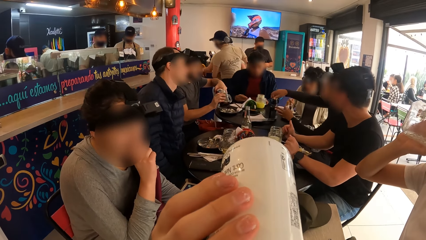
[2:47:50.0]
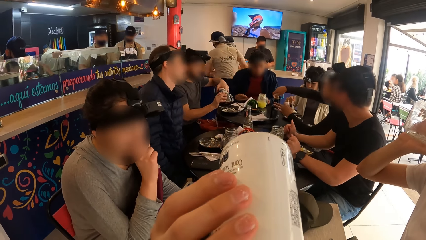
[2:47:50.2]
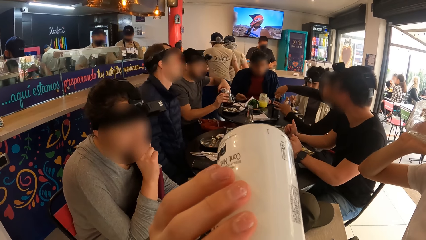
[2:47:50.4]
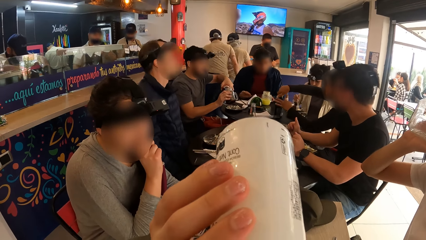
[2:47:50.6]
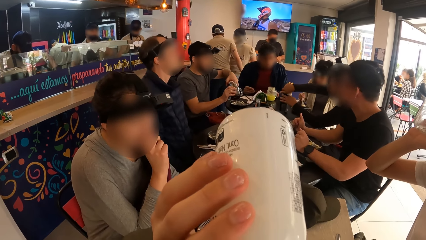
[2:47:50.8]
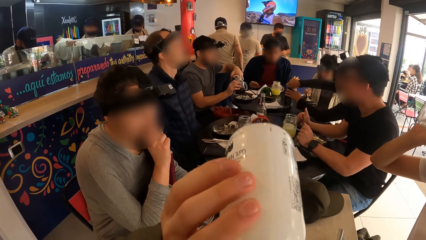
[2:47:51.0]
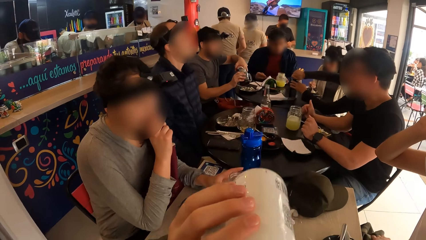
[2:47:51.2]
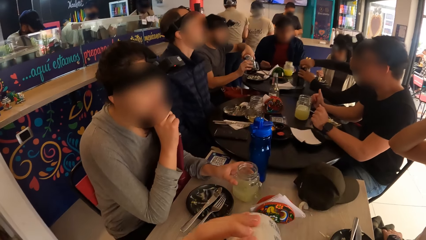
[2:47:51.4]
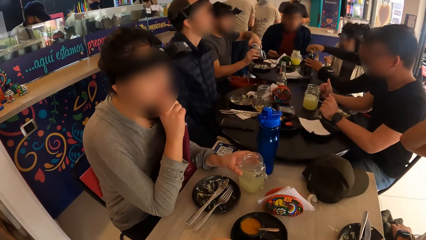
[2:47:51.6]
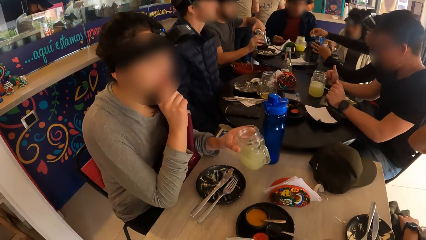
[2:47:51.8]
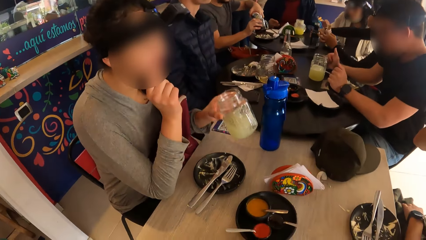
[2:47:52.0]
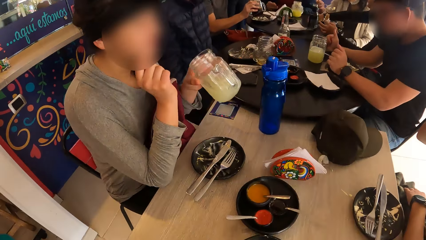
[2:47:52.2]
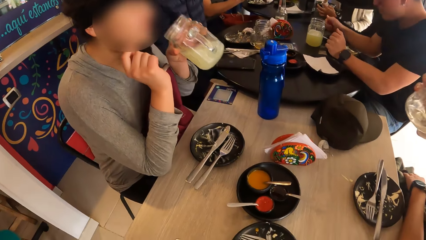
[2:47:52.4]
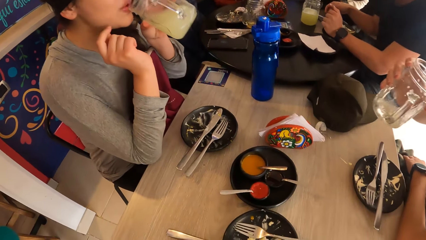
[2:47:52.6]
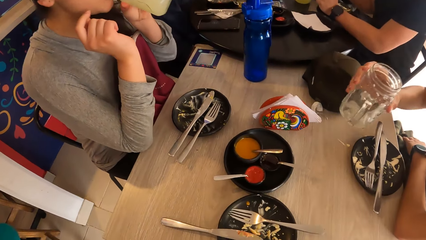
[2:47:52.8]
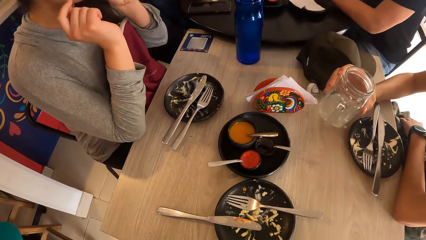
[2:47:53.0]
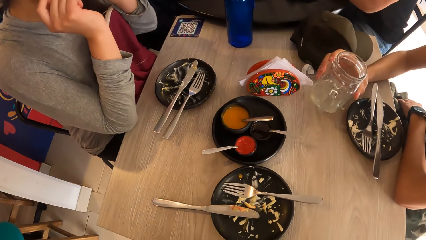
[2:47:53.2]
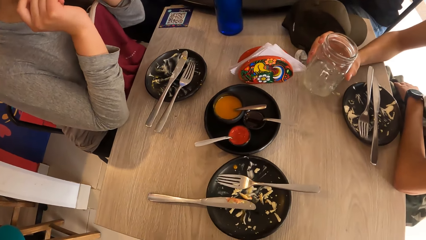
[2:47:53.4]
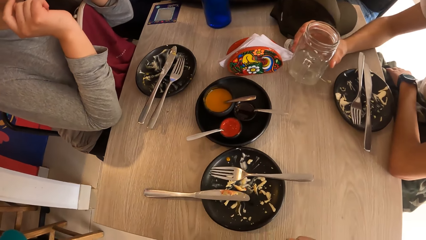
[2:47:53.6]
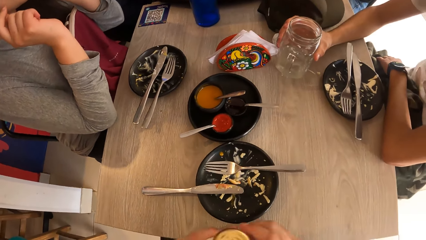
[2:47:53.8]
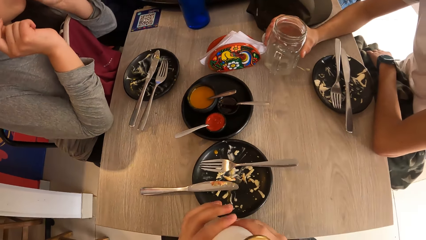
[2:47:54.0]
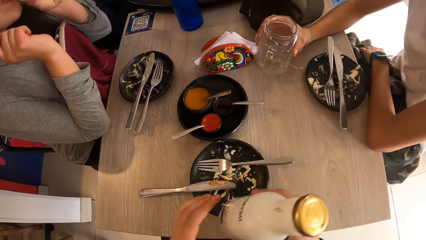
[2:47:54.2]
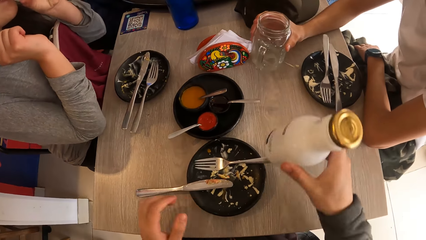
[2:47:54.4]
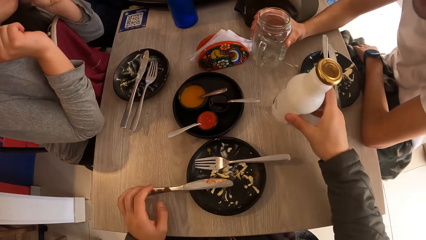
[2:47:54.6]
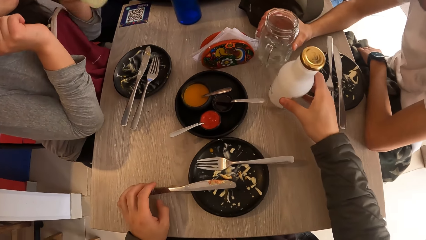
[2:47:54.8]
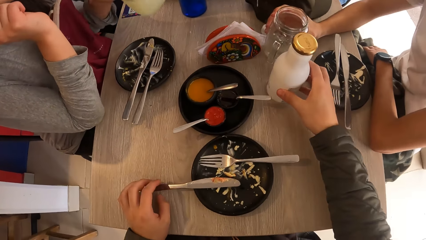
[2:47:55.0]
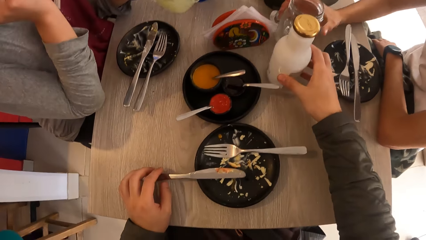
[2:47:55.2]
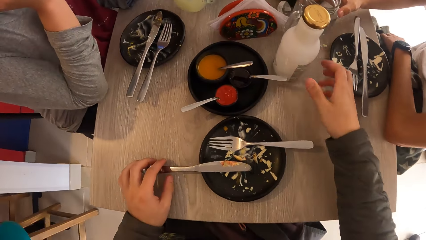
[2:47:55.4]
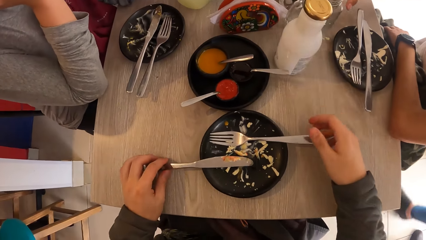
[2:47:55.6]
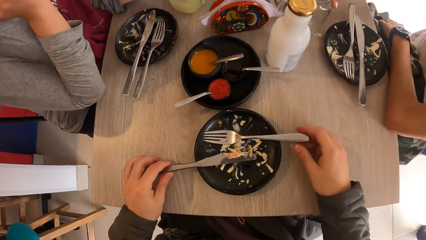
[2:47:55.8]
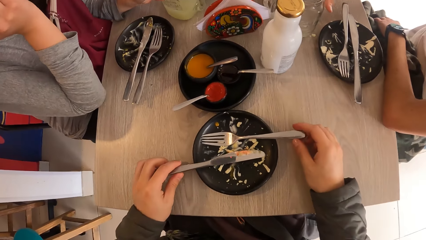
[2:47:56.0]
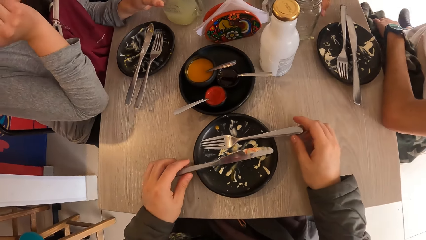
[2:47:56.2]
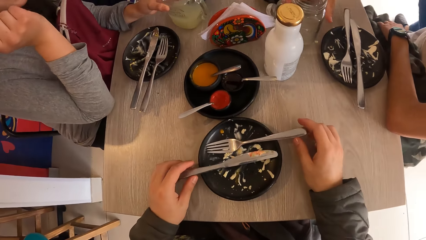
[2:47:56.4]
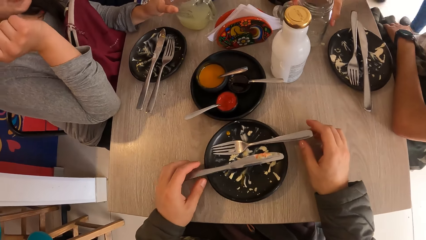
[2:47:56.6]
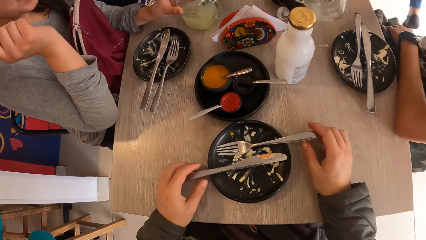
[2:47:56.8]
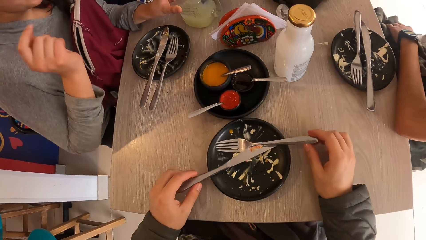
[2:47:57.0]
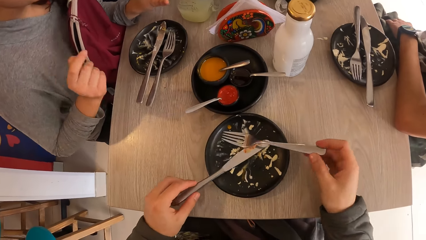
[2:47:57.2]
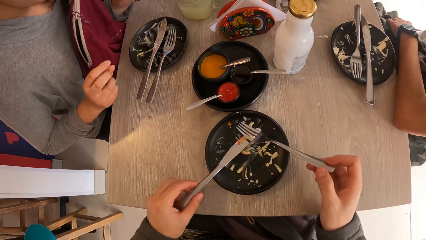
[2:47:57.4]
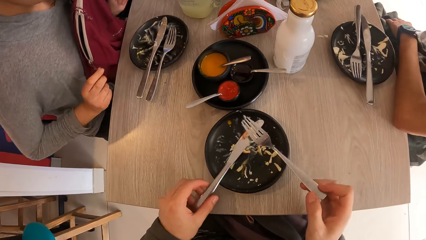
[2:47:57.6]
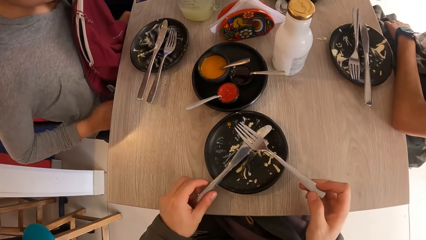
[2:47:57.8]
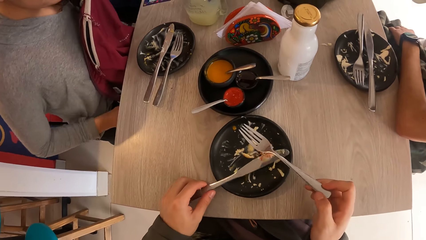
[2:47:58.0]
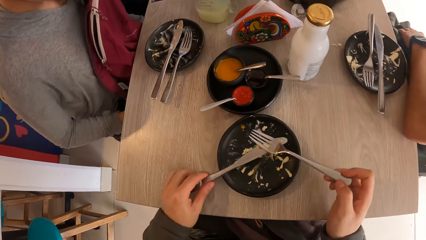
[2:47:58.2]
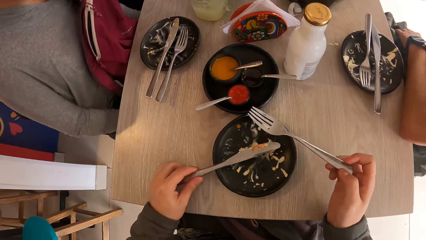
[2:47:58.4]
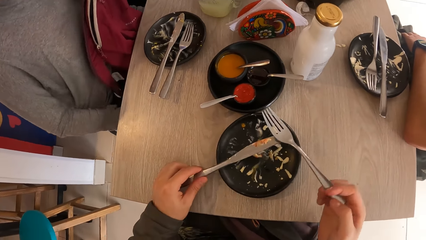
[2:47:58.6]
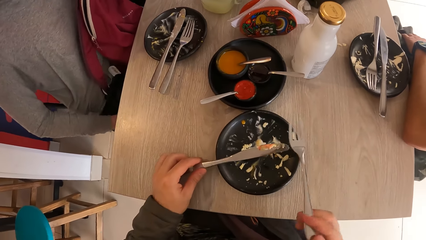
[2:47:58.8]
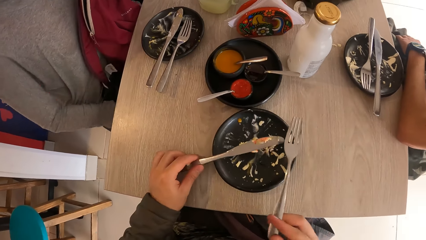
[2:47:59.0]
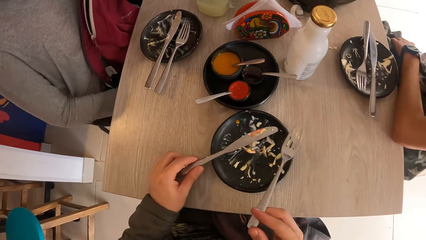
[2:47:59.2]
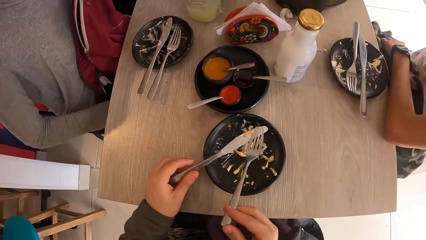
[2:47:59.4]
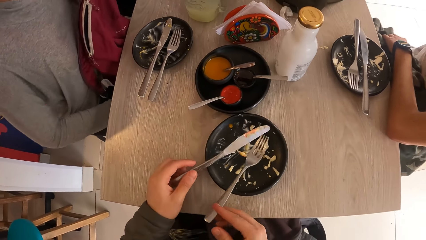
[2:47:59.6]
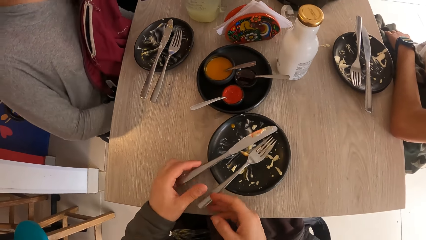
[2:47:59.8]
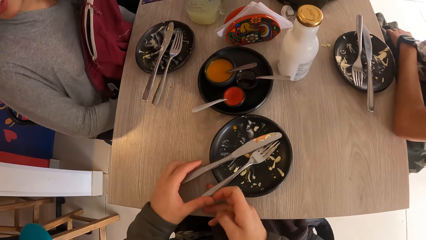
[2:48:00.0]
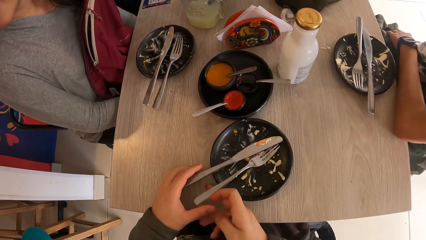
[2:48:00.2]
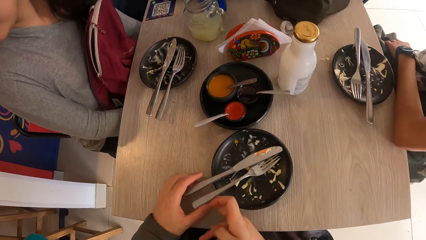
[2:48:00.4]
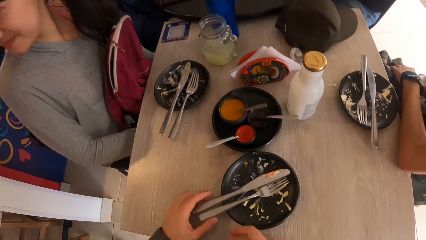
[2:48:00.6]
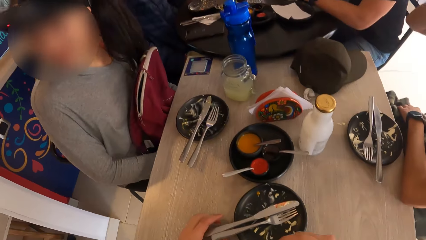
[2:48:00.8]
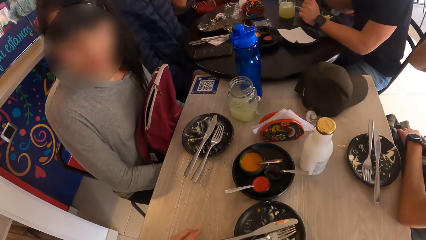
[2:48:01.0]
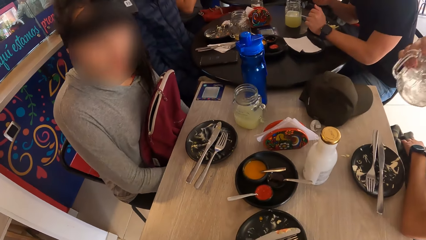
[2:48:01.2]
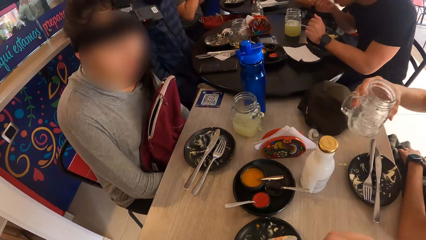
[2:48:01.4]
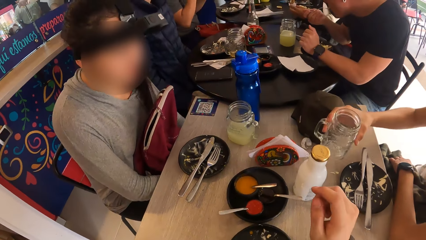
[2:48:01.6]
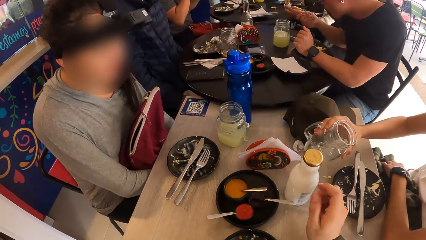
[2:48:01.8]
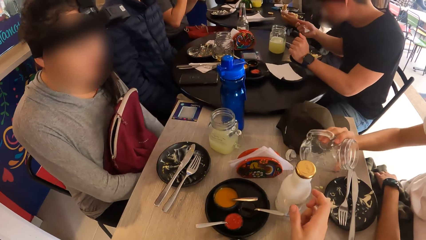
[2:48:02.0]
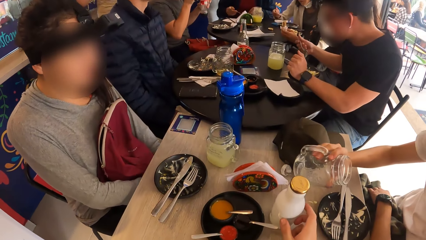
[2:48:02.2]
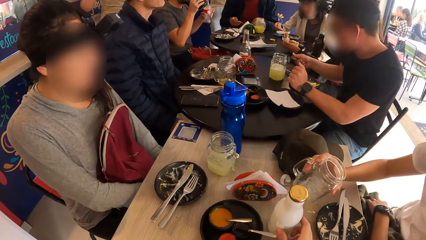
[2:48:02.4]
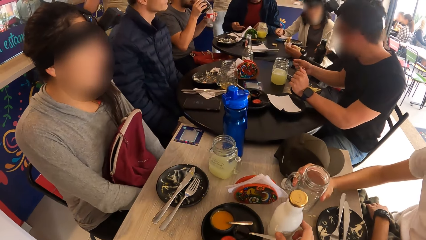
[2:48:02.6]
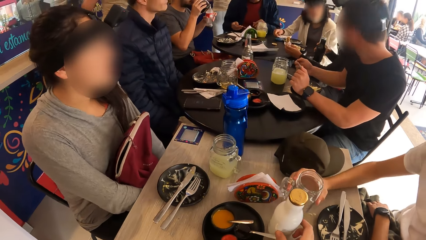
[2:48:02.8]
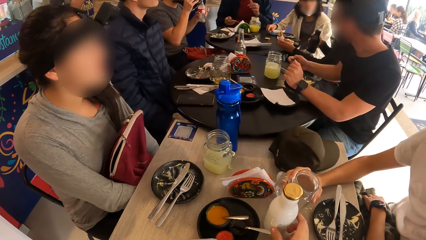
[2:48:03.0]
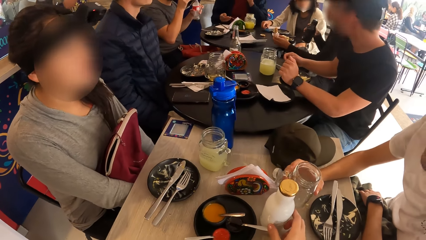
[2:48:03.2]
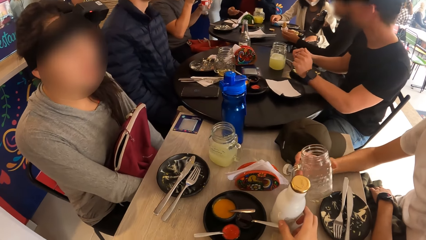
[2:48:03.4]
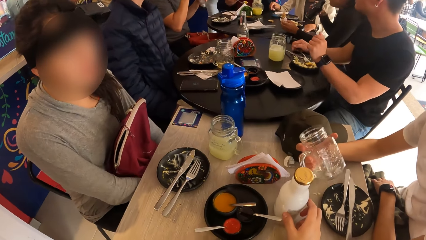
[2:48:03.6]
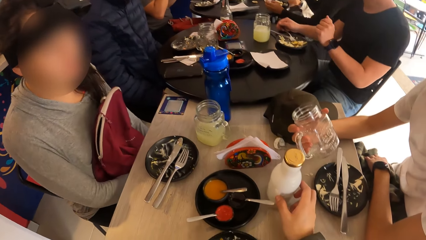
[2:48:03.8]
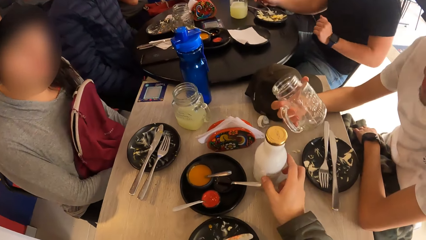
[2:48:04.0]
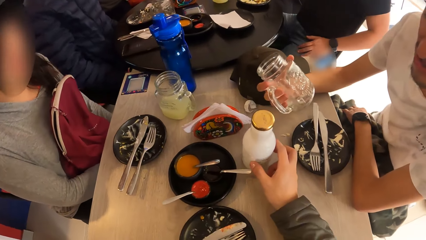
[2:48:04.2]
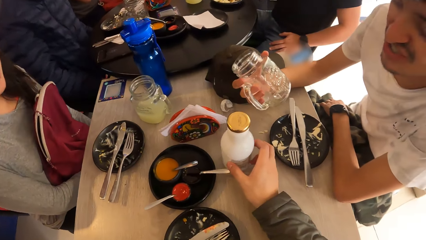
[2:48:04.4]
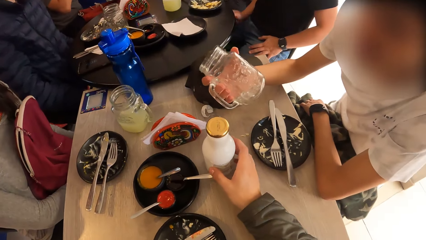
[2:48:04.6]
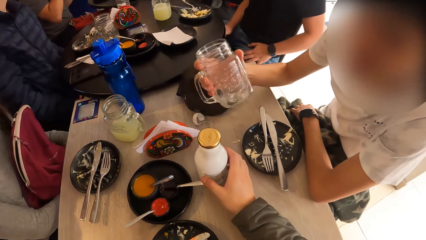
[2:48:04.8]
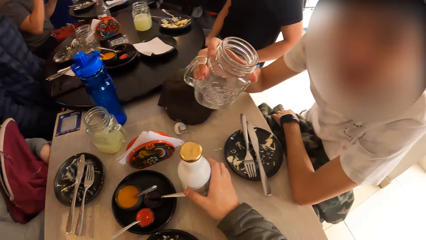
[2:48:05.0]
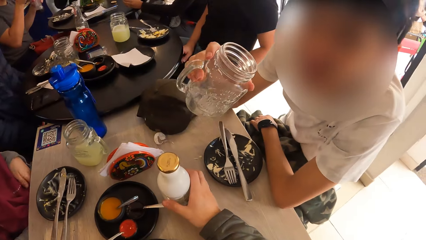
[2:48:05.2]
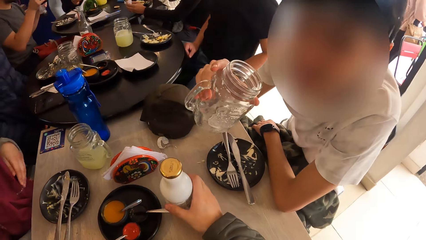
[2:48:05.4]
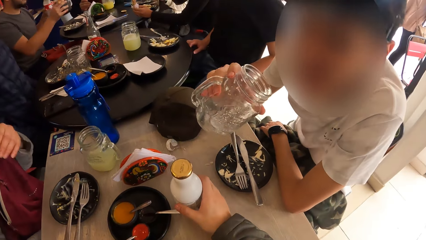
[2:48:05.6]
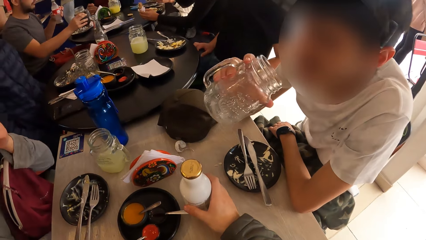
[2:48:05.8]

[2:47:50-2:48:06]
The woman carries the jar of juice from the table with her left hand. She drinks from the jar of juice in her left hand. The man places the jar of juice in his right hand on the table. The camera wearer places the bottle of yogurt on the table with his right hand. The woman places the jar of juice in her right hand on the table. The camera wearer picks up the knife from the plate on the table with his left hand and the fork from the plate on the table with his right hand. The man carries the jar of juice from the table with his right hand. The camera wearer places the knife in his left hand and the fork in his right hand in the plate on the table. The man holds the jar of juice in his right hand over the table. The camera wearer holds the bottle of yogurt on the table with his right hand.
